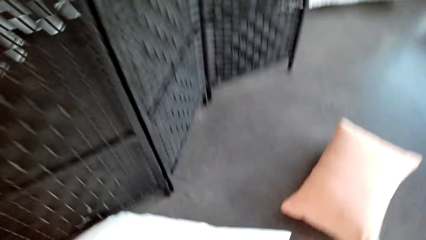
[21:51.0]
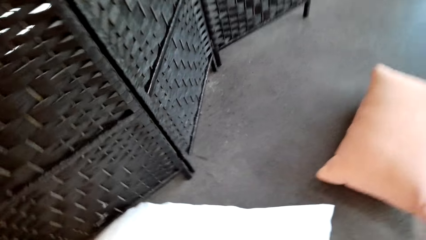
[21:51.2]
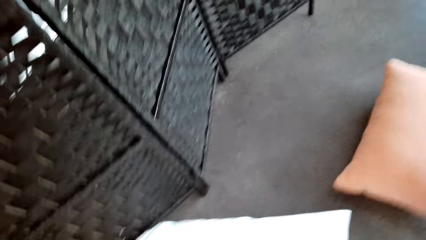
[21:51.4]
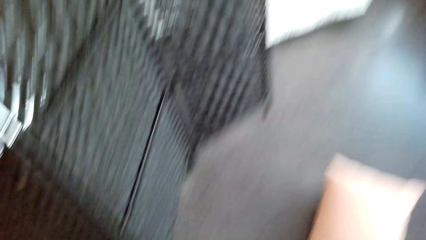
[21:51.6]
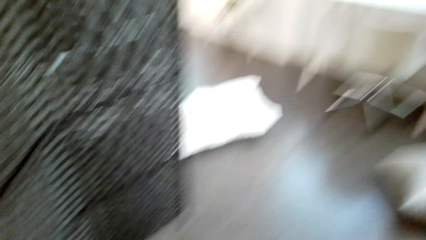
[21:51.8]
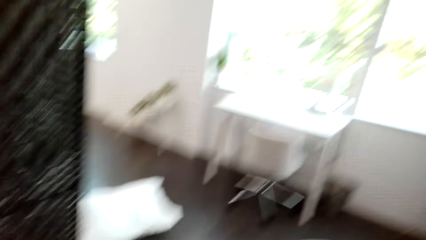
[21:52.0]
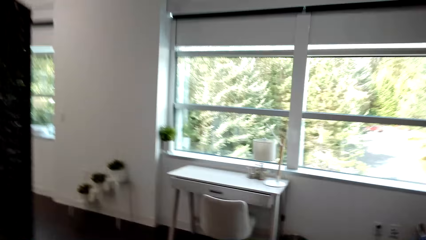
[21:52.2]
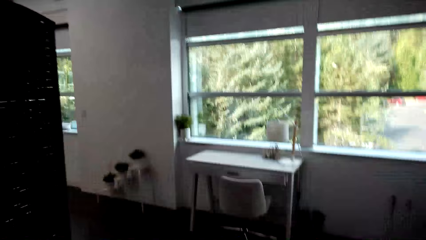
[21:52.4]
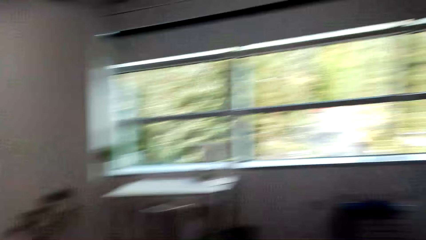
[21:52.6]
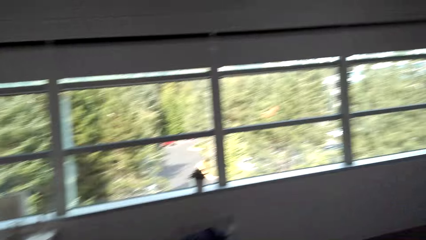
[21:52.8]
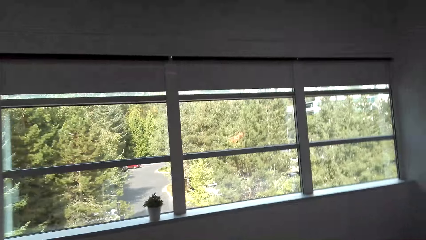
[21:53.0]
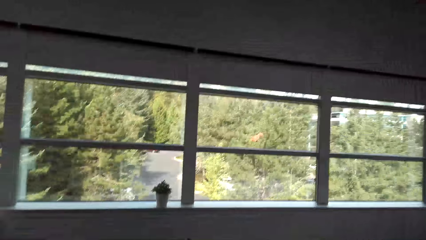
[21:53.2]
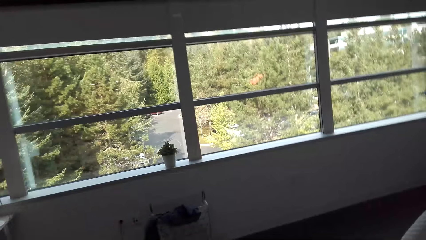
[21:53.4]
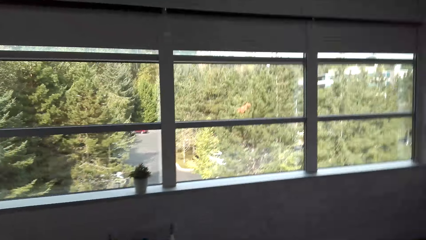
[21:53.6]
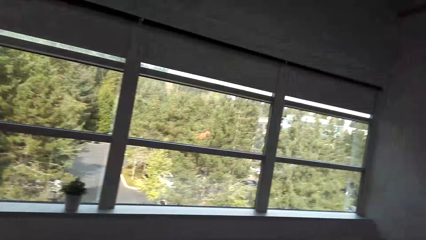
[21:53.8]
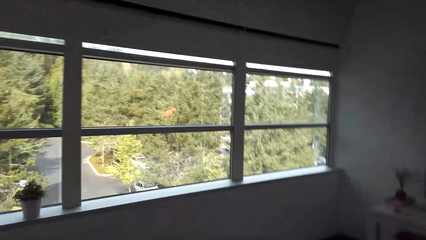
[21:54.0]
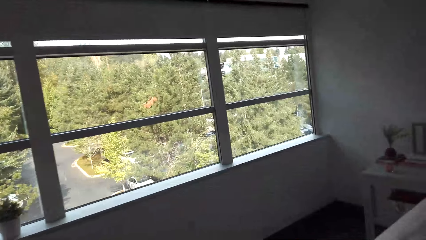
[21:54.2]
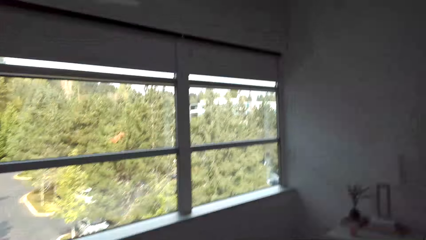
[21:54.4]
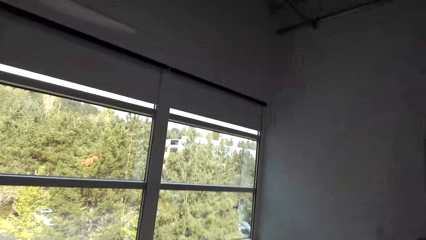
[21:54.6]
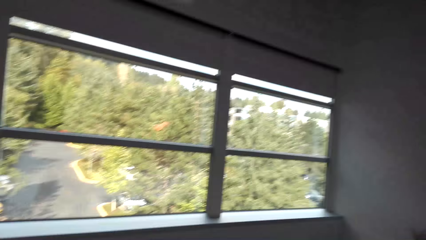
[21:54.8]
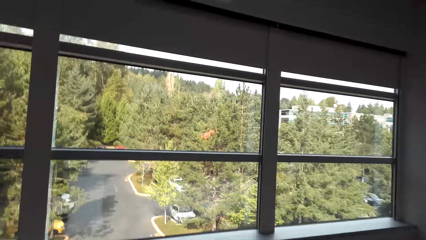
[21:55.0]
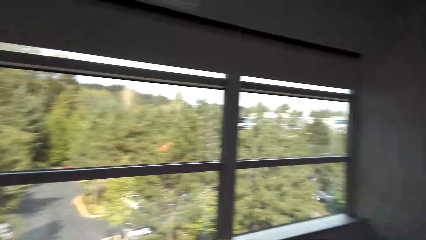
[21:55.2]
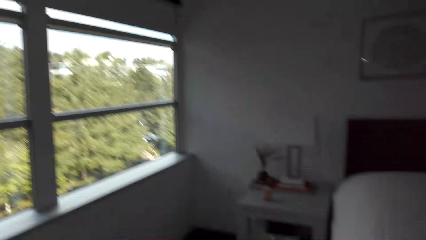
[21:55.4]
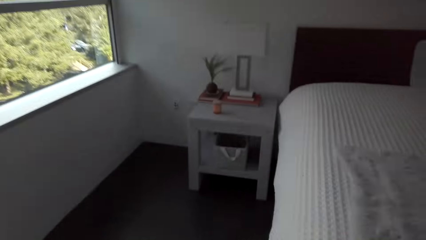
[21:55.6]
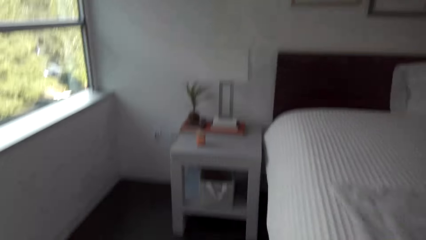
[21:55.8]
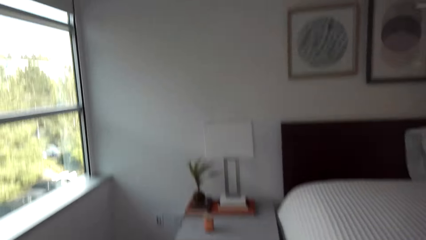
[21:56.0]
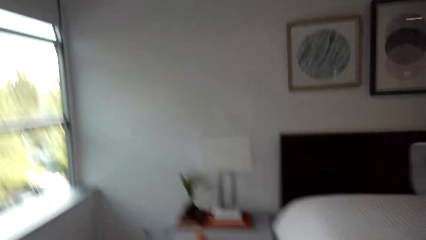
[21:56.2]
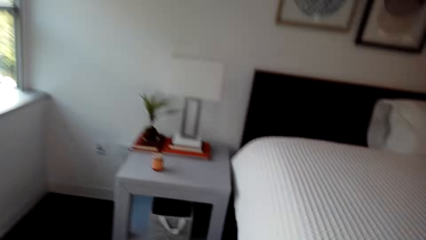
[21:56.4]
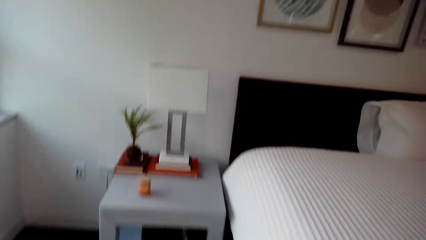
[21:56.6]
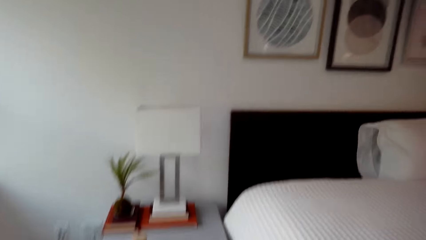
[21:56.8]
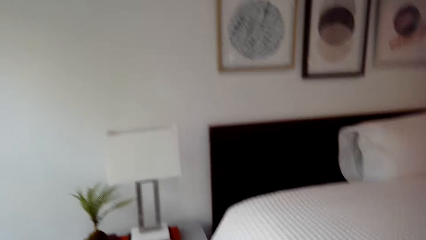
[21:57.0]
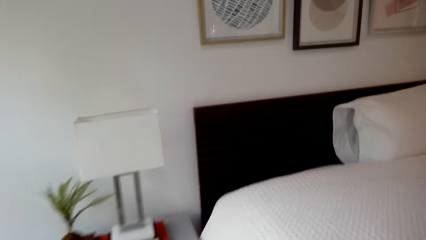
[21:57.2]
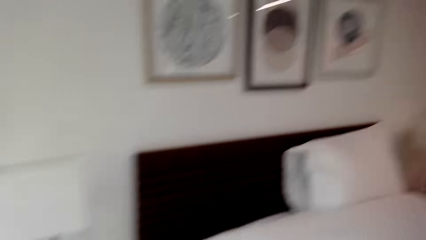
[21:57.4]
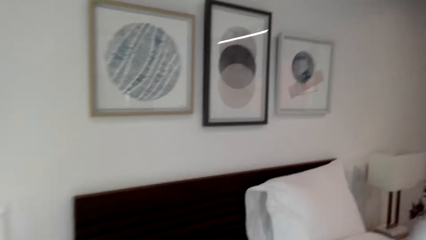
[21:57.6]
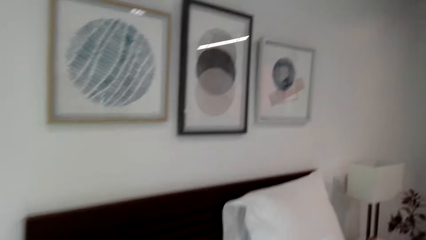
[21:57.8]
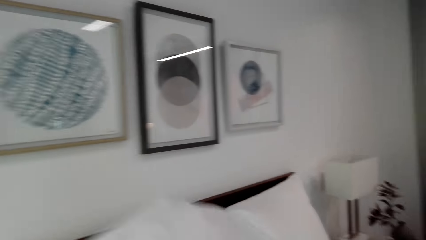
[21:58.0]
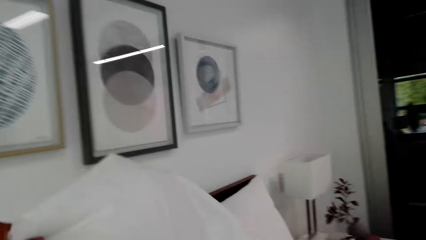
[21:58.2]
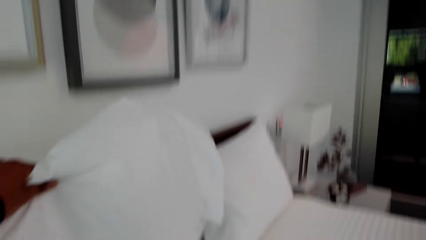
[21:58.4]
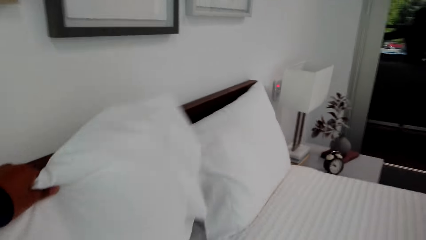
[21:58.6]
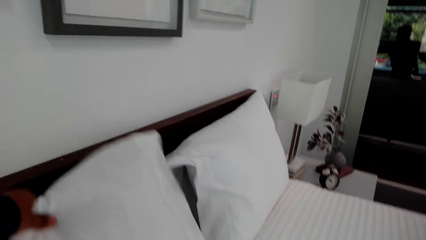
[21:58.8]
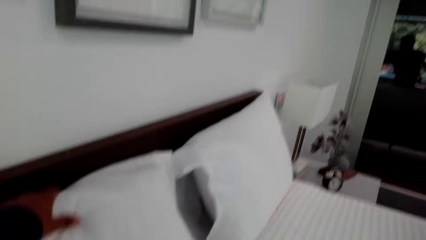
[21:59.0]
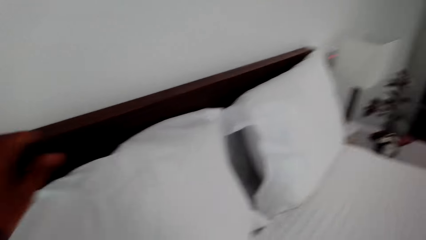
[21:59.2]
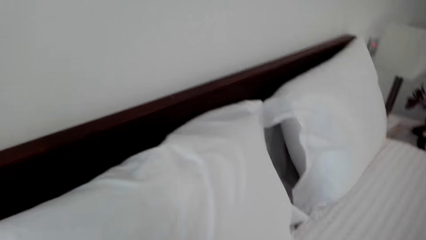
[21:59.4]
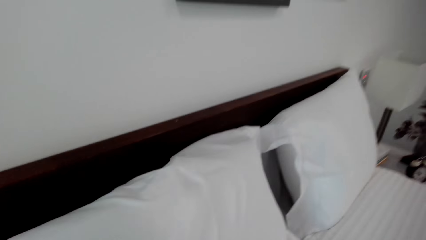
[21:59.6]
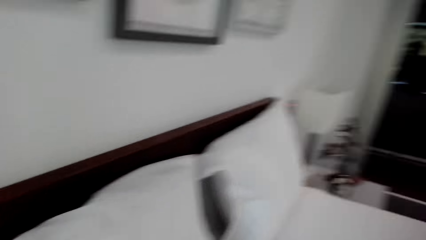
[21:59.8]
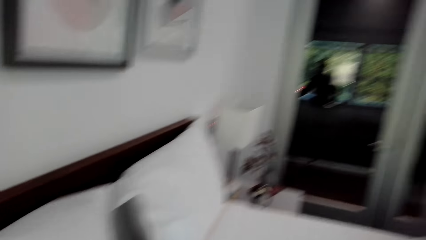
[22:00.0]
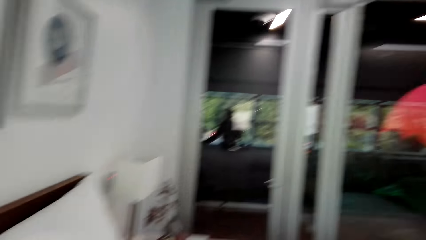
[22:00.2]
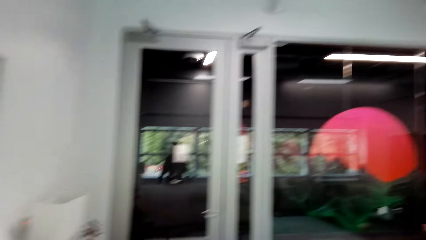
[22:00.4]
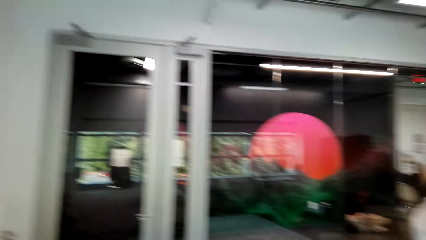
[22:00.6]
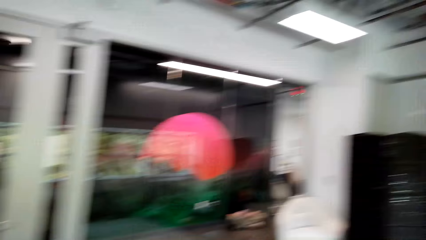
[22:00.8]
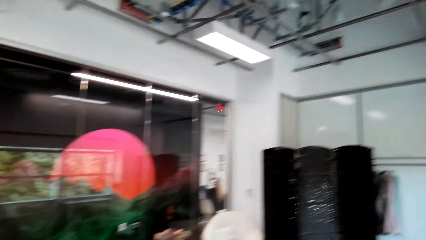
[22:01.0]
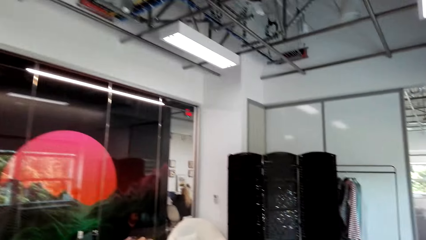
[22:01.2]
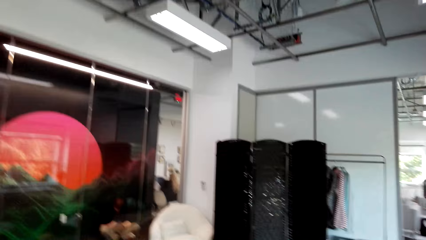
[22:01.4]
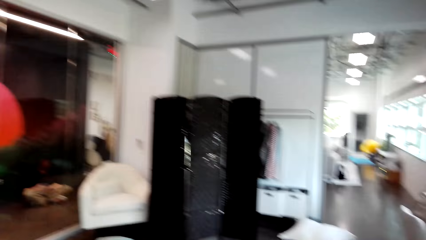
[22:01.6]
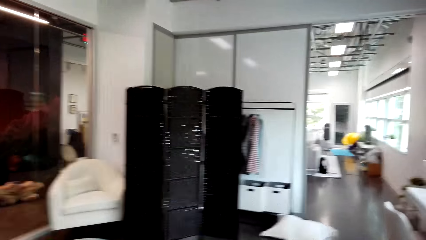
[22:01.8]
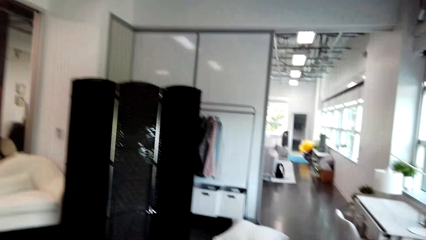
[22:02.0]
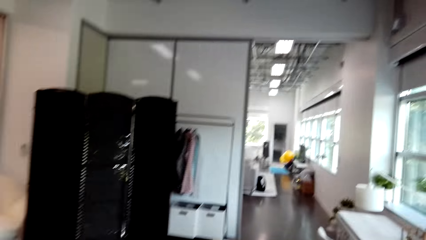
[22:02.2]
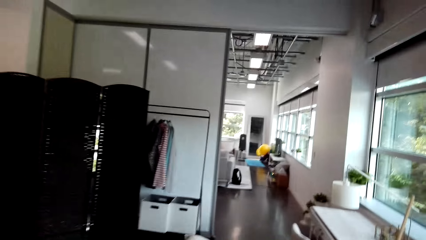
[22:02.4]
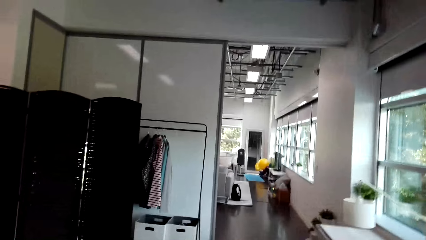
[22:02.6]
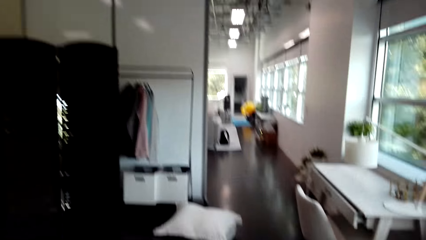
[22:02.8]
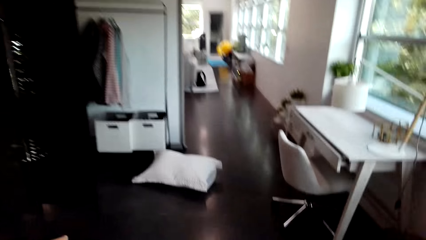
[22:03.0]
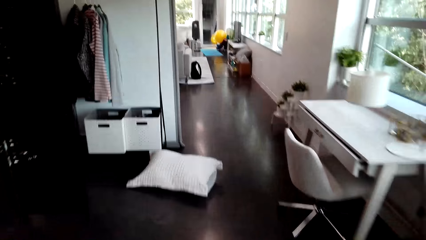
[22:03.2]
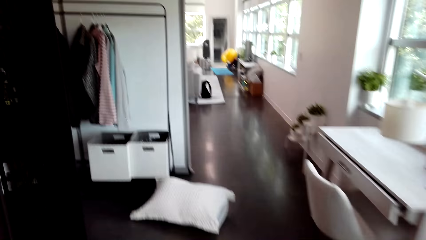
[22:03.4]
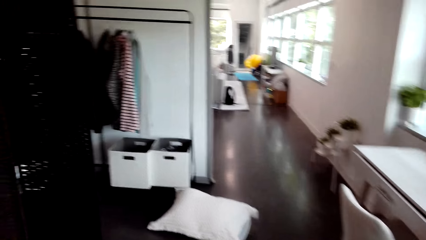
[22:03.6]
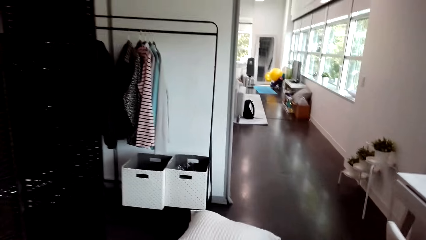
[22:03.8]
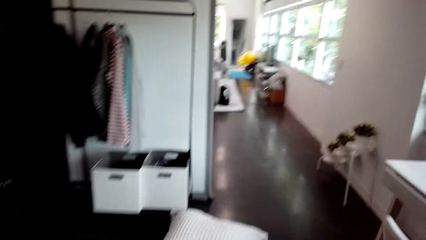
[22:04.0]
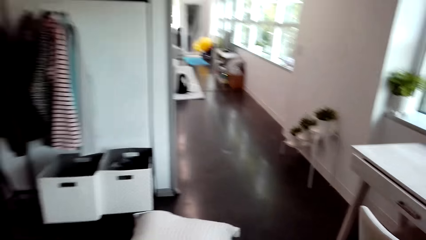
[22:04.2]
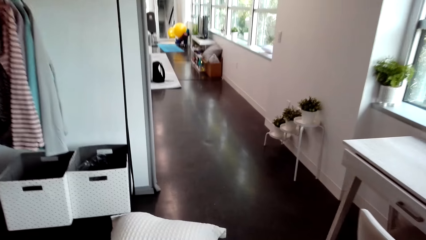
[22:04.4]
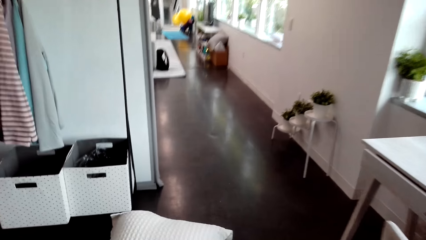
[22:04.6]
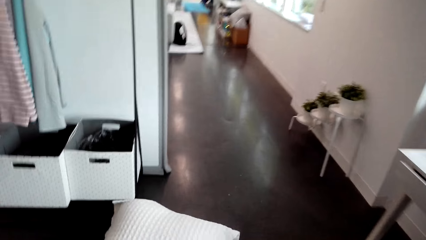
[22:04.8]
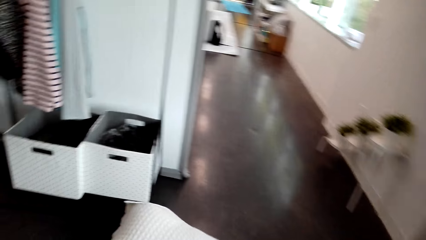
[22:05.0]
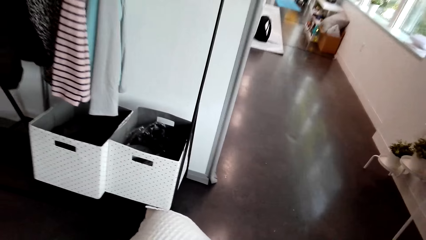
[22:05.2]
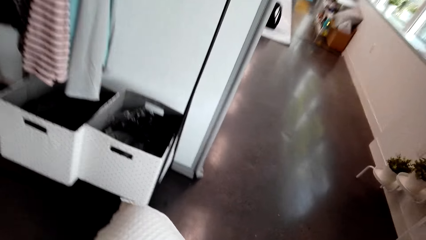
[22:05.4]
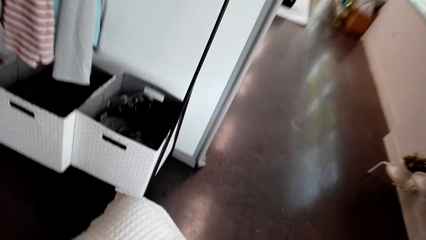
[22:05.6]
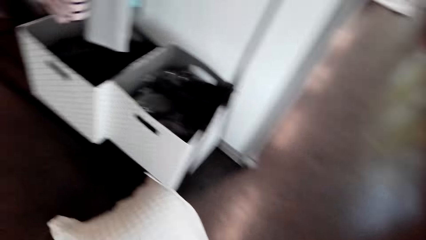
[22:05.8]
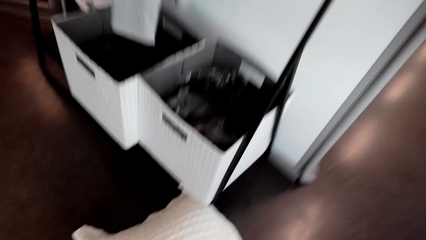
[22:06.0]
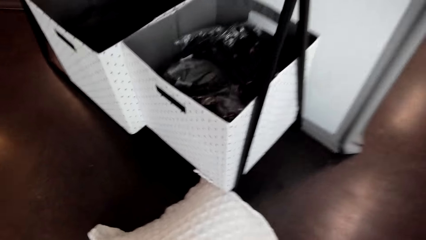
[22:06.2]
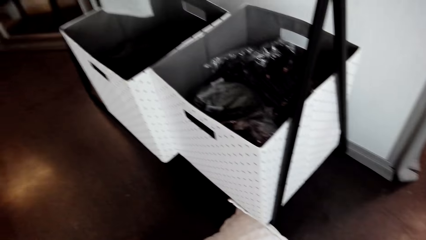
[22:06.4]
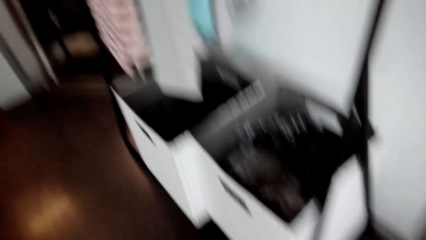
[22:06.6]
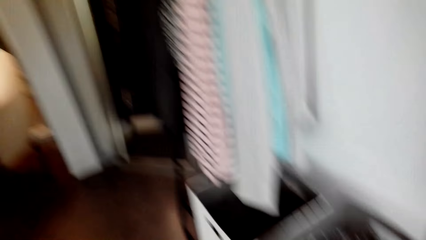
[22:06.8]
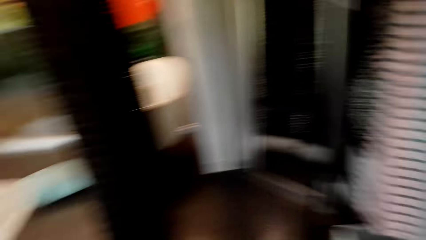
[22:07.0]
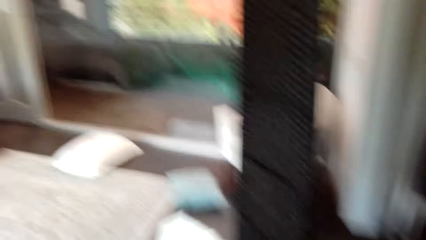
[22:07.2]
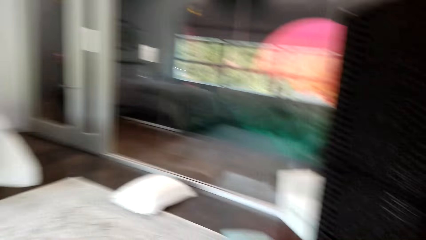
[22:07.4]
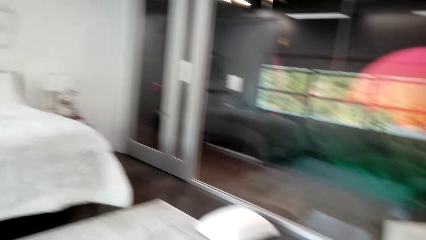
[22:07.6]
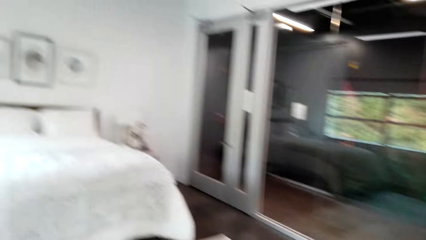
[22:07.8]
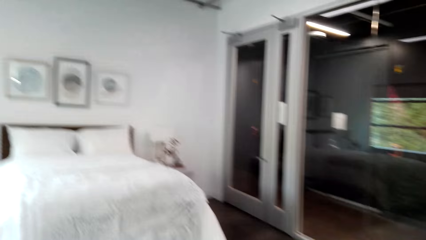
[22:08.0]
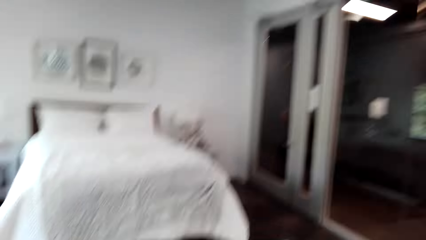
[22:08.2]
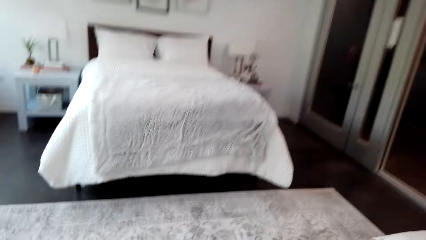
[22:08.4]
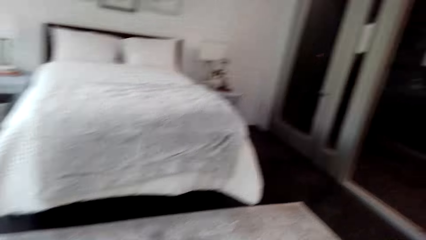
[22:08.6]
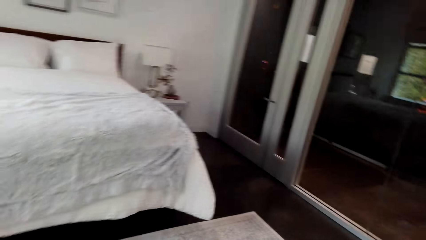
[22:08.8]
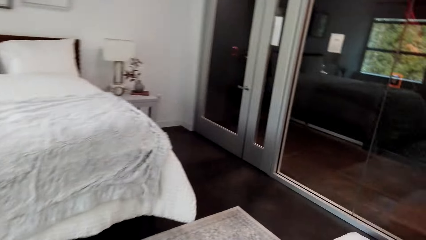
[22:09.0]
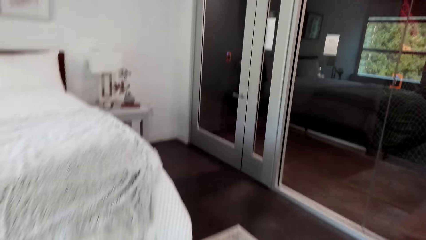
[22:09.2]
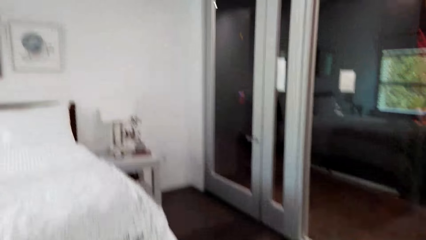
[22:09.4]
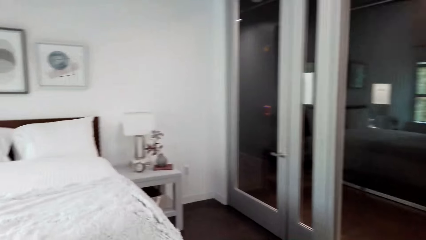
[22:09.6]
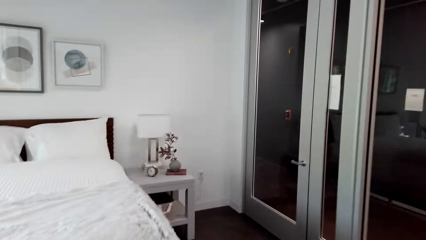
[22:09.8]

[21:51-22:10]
The camera wearer picks a pillow from the floor. They place the pillow on the headboard of the bed. They move around. They pick a pillow from the floor.
